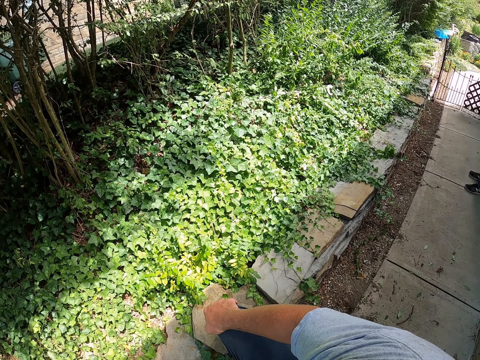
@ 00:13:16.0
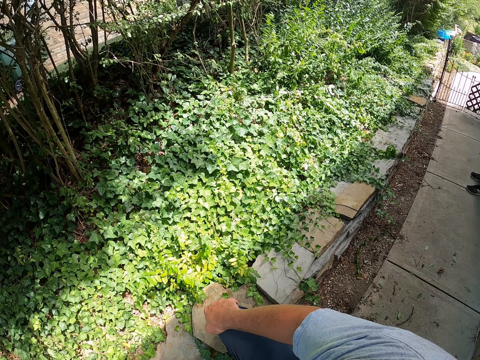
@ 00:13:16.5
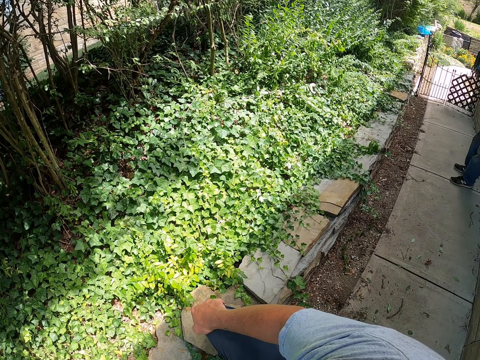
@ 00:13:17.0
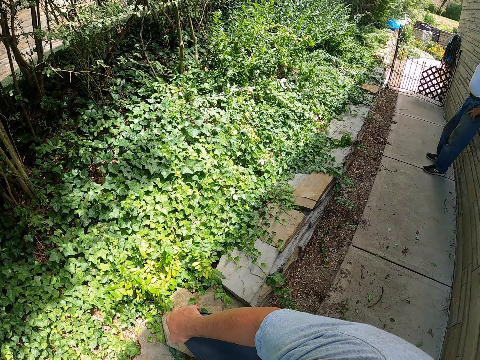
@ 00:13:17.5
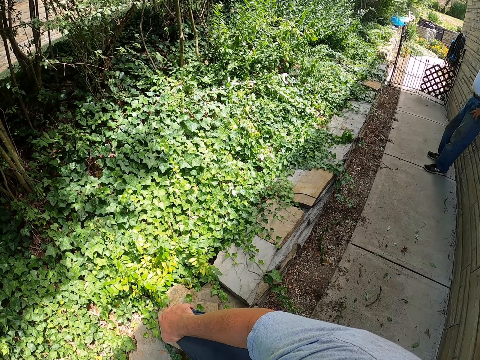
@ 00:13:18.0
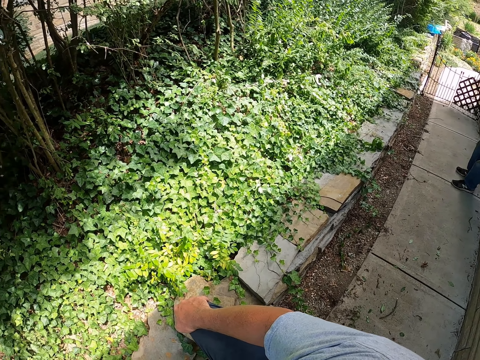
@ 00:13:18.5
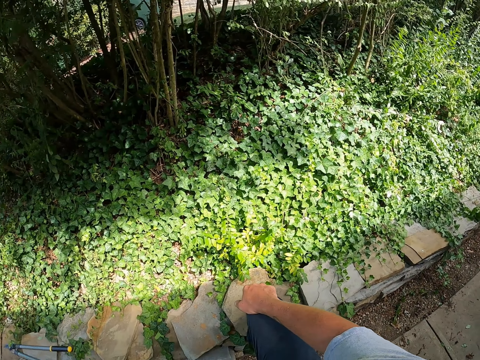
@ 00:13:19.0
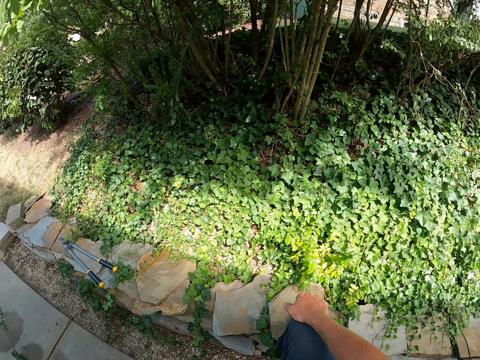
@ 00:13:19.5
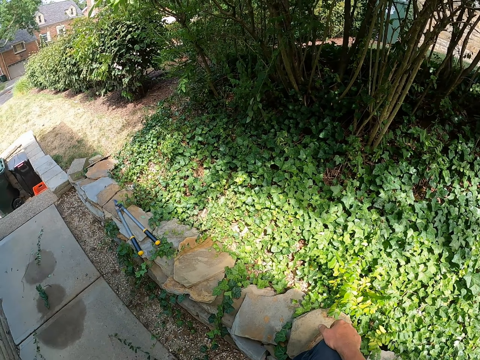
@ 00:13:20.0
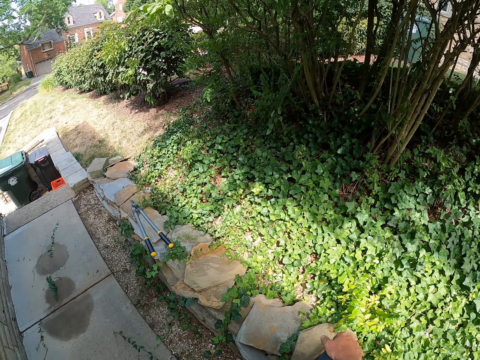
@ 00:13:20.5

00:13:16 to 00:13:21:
The camera wearer holds the knees.

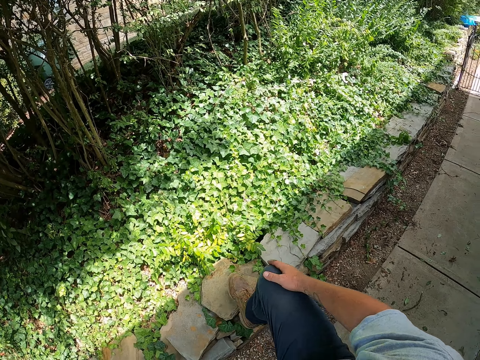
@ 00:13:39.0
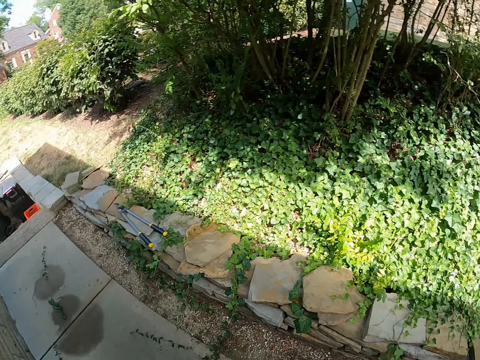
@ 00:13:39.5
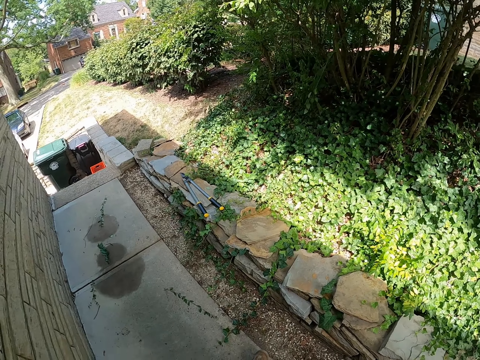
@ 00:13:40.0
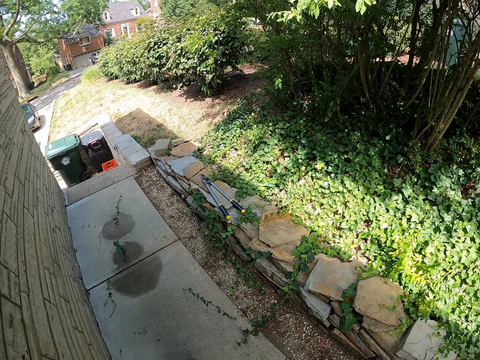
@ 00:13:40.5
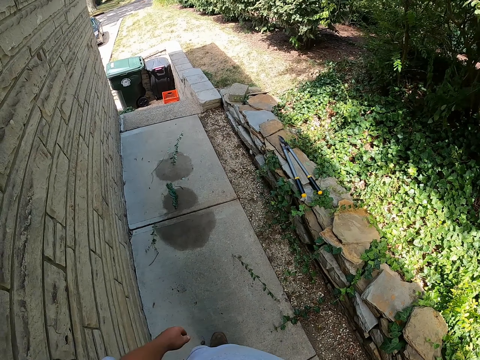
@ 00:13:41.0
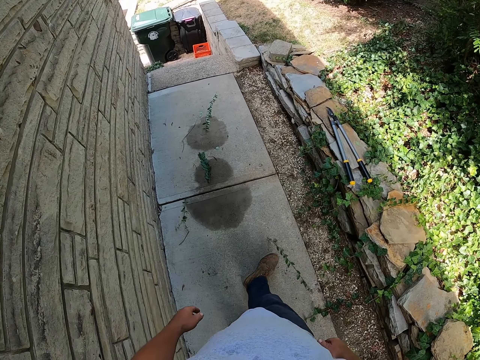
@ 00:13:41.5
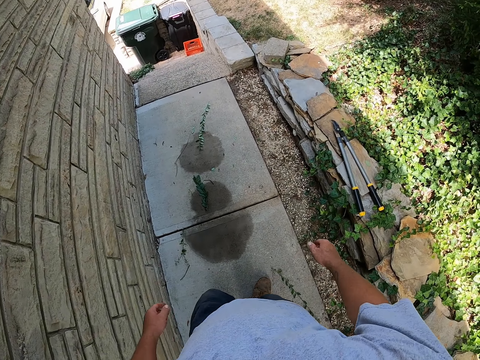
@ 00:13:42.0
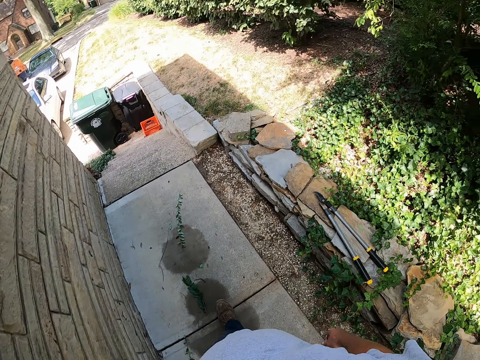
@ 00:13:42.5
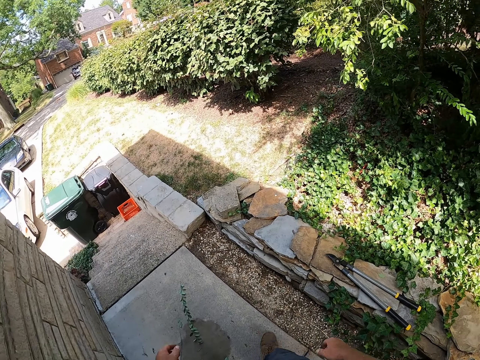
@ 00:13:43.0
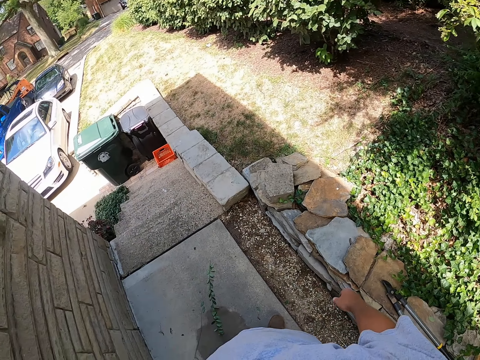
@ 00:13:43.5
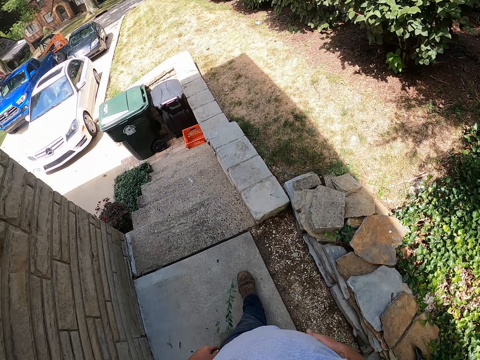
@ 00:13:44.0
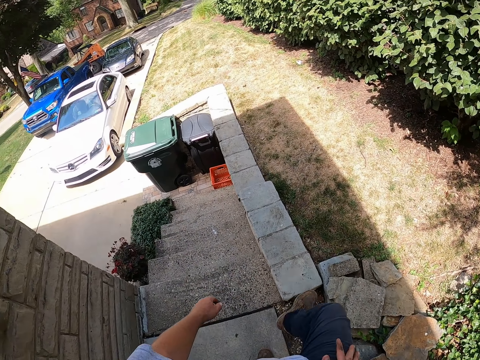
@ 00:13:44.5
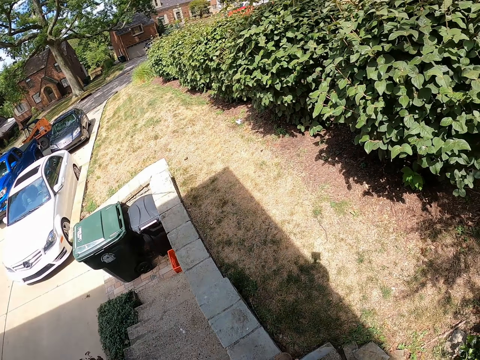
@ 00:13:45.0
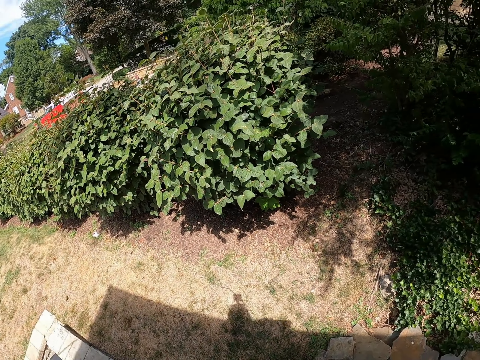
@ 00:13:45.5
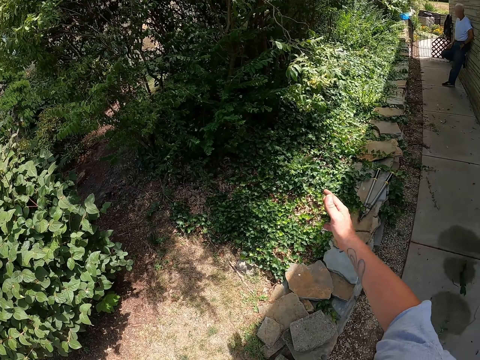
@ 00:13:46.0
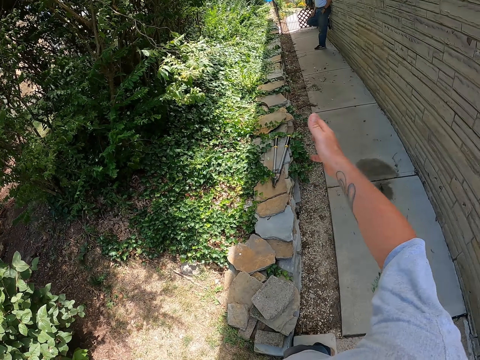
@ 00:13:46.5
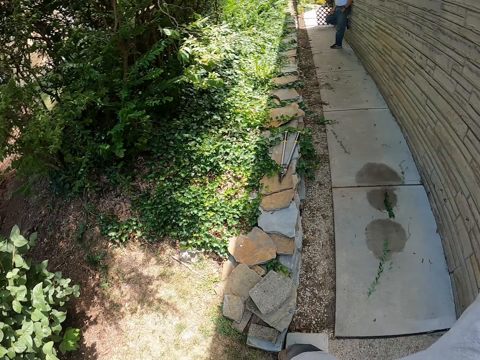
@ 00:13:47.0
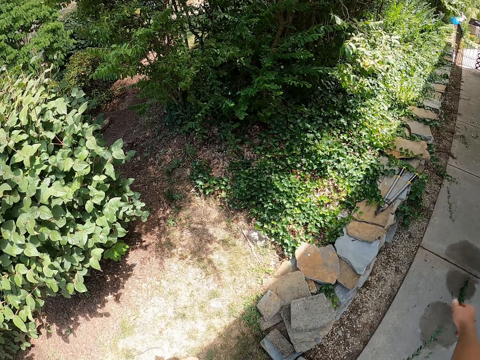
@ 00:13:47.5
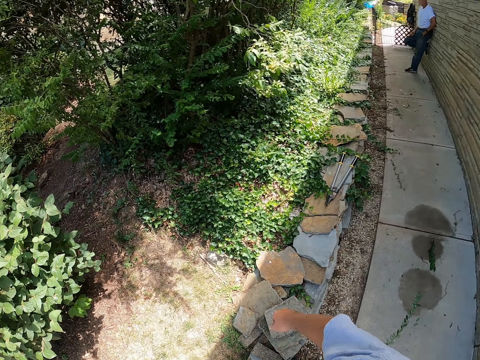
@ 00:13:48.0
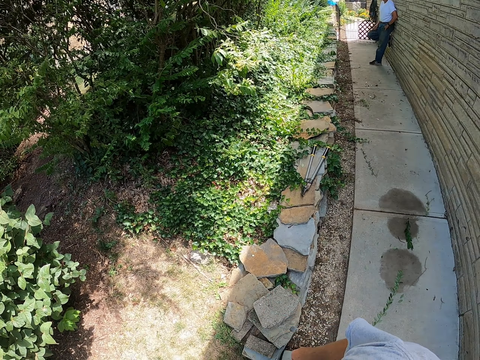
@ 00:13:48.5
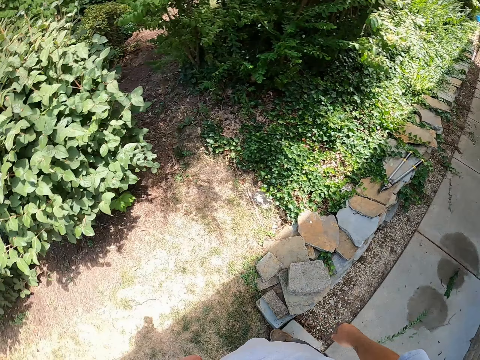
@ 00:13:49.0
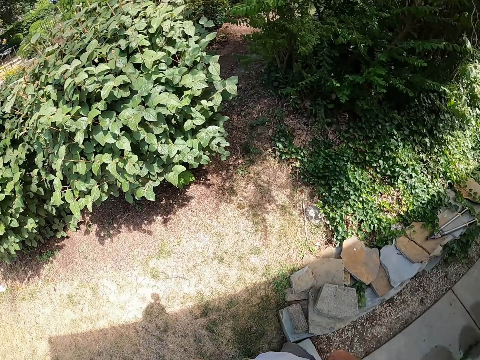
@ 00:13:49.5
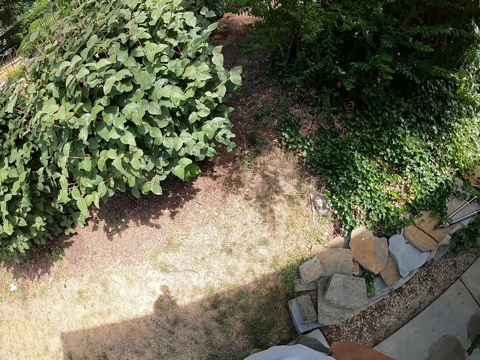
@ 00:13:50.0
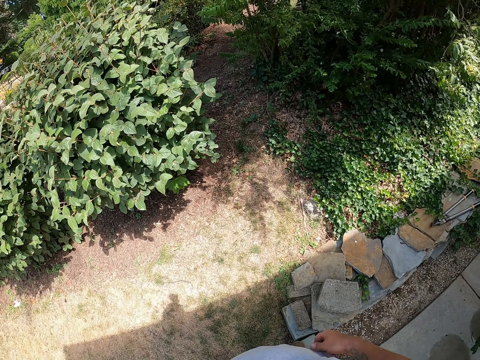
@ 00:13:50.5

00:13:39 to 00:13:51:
The camera wearer walks outside. They dialogue with a man.

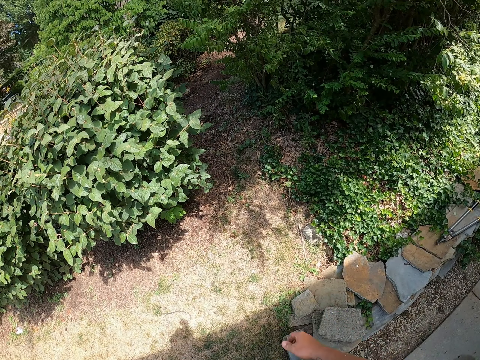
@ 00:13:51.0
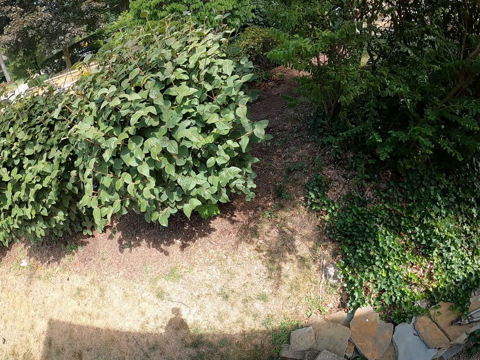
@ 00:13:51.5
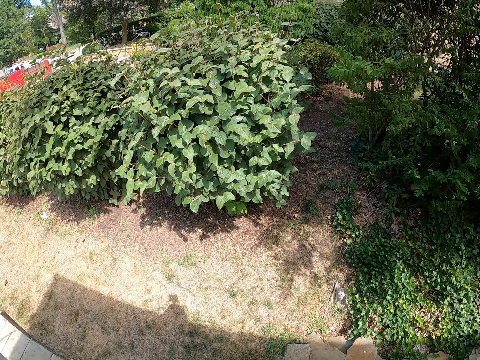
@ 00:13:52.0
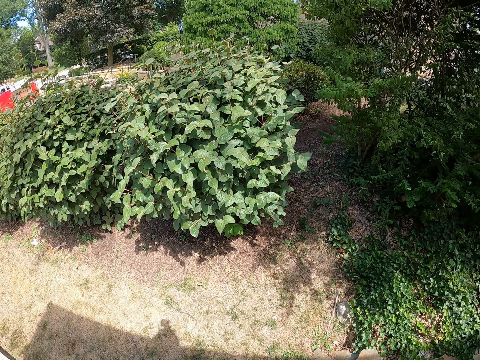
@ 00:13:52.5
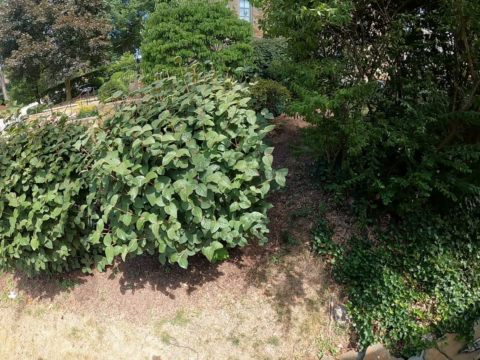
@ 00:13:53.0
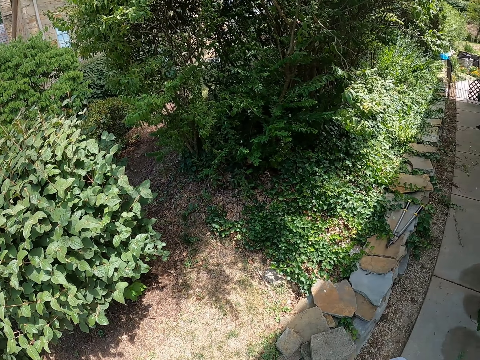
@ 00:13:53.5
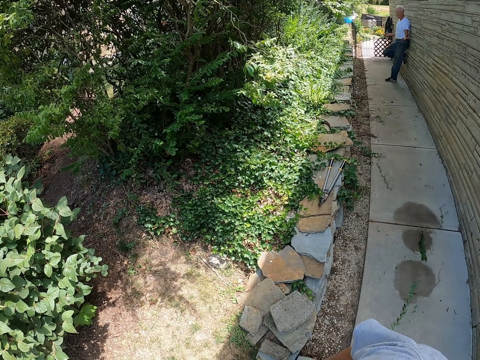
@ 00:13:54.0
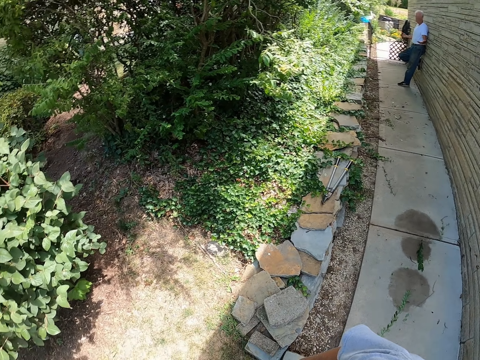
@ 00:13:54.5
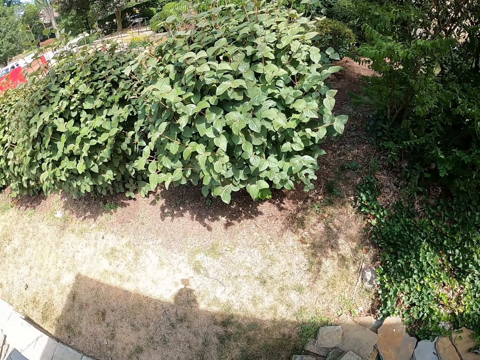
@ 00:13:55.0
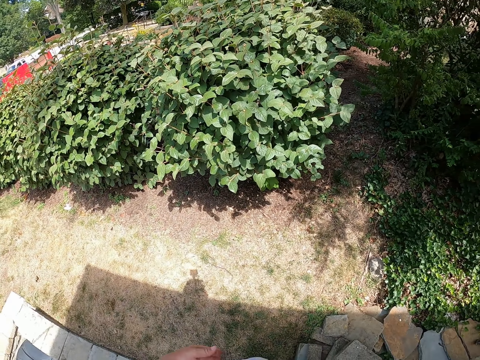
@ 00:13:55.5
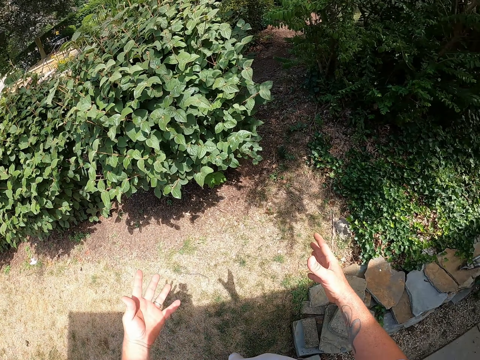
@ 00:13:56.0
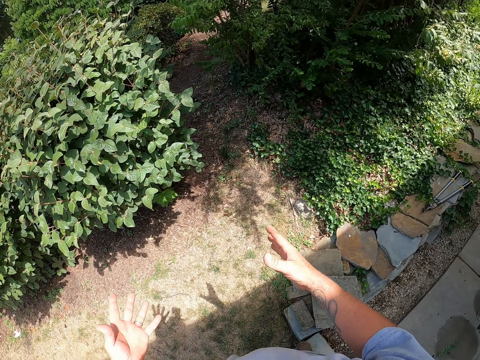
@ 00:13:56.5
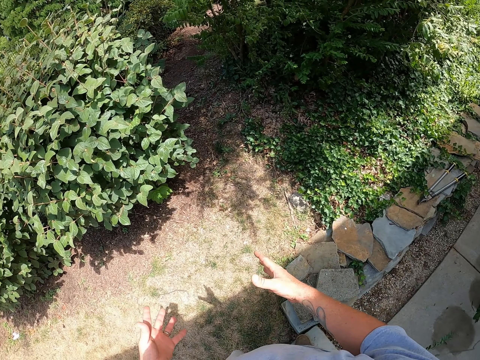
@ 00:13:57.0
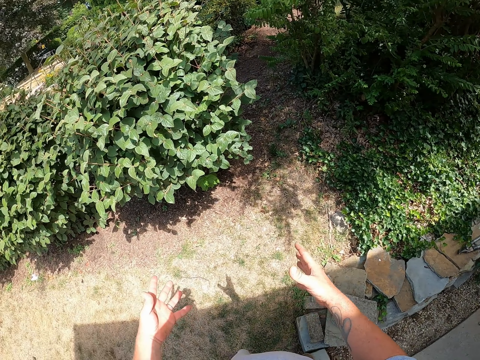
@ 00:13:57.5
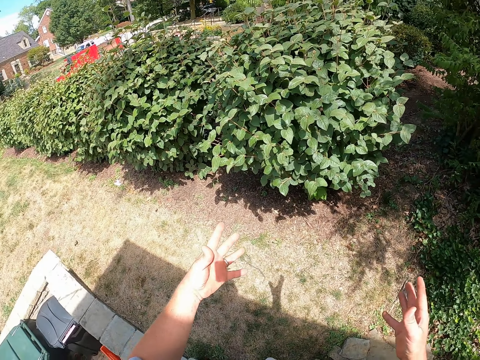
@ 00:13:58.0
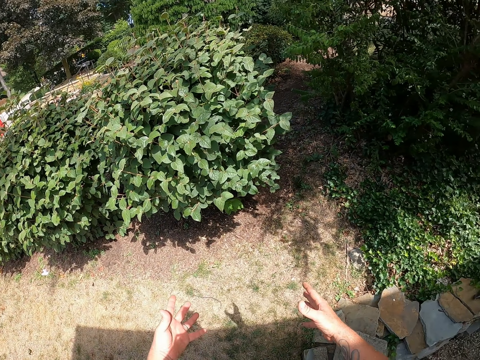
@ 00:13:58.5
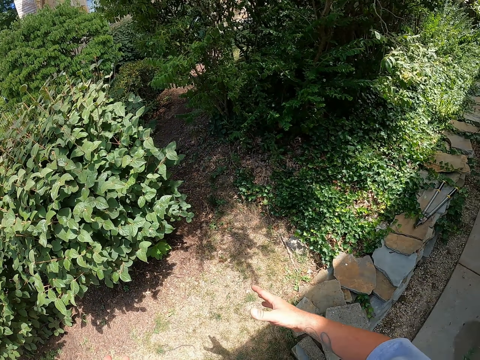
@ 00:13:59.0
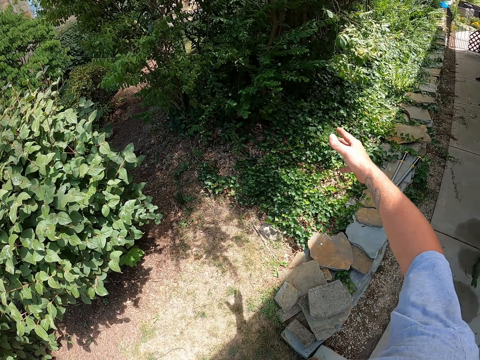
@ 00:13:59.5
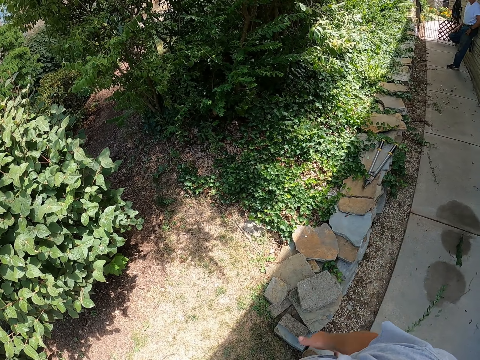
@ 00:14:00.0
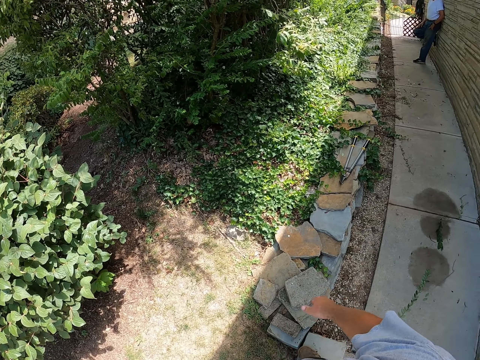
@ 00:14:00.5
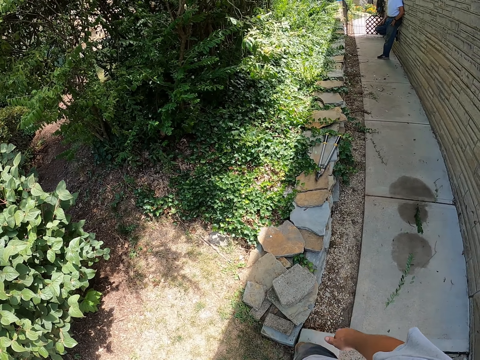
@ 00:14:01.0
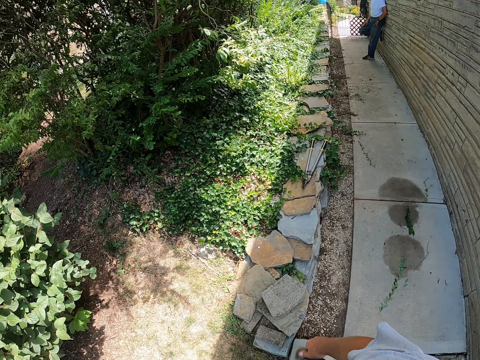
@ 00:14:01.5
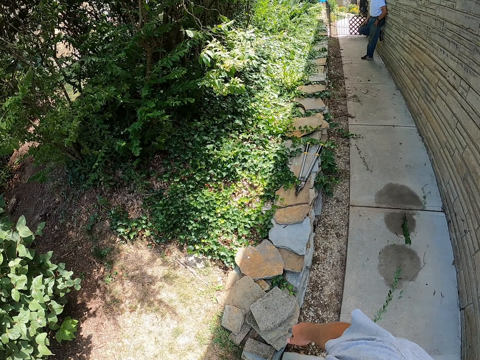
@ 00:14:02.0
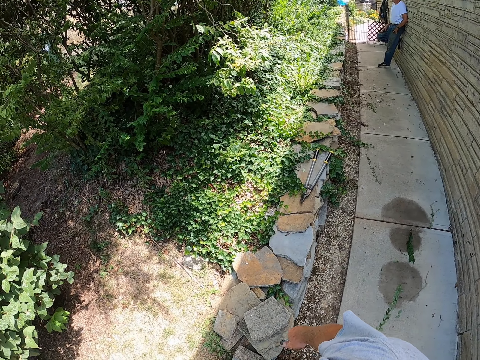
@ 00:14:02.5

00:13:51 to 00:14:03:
The camera wearer stands outside. They gesture at their words. A man leans on the wall.
